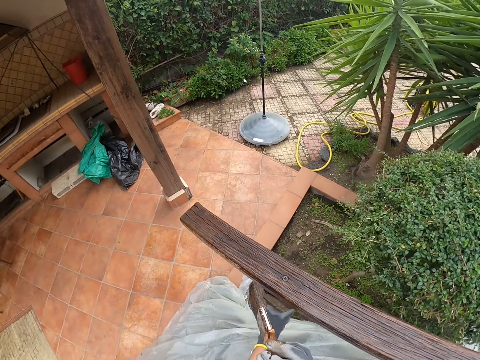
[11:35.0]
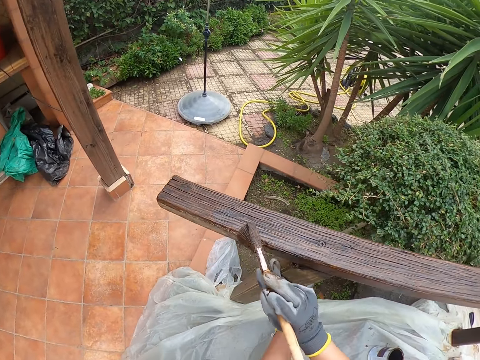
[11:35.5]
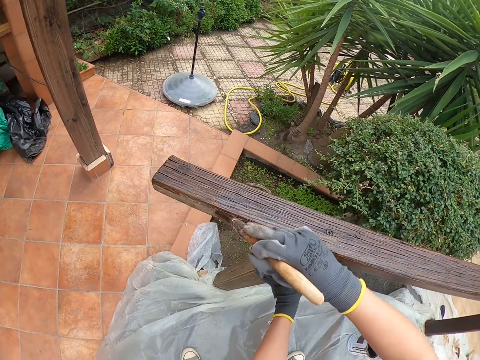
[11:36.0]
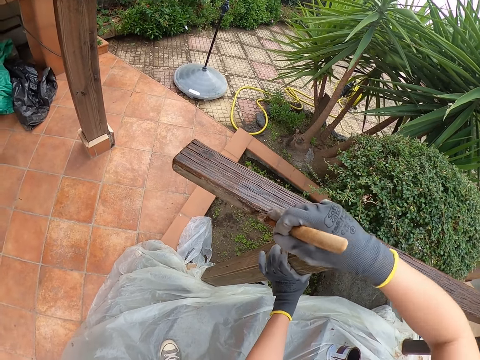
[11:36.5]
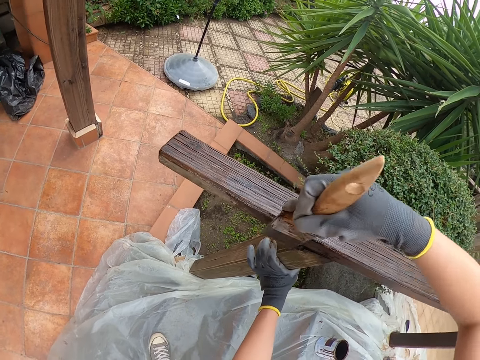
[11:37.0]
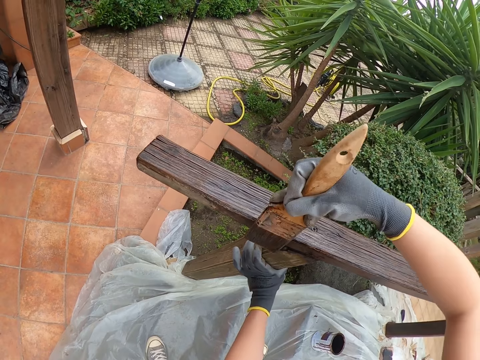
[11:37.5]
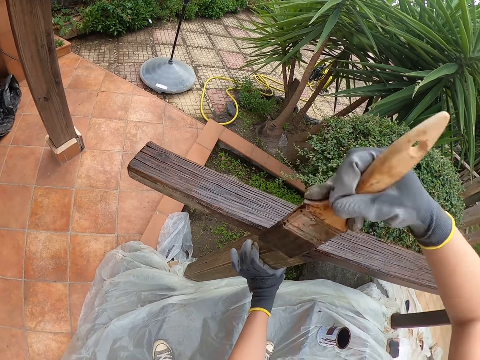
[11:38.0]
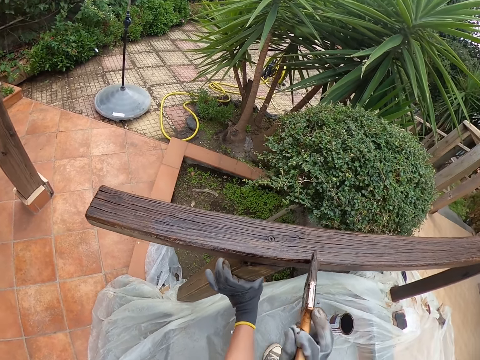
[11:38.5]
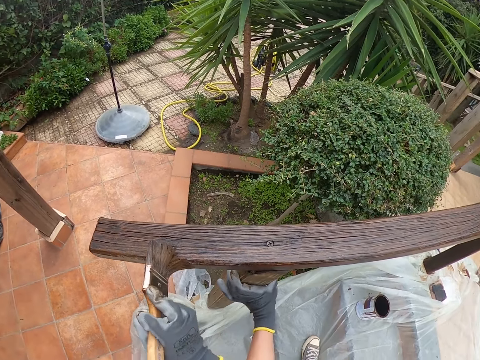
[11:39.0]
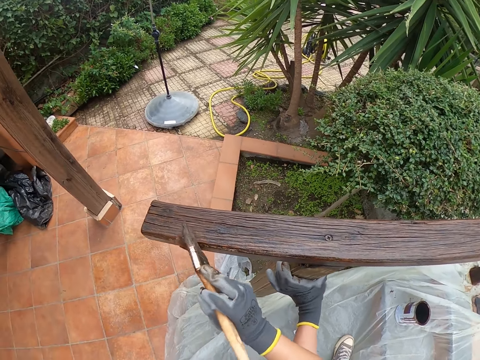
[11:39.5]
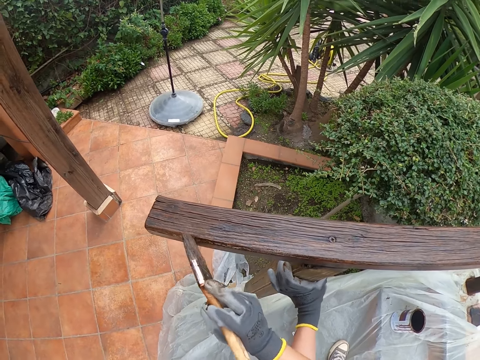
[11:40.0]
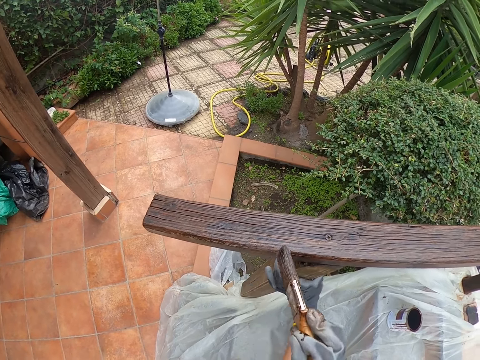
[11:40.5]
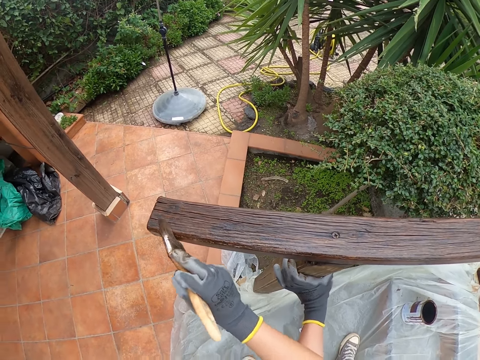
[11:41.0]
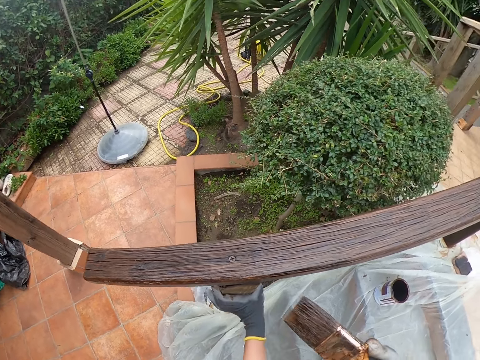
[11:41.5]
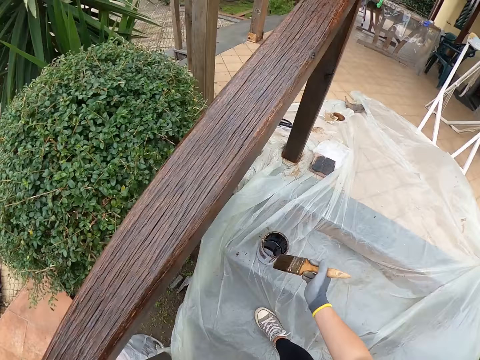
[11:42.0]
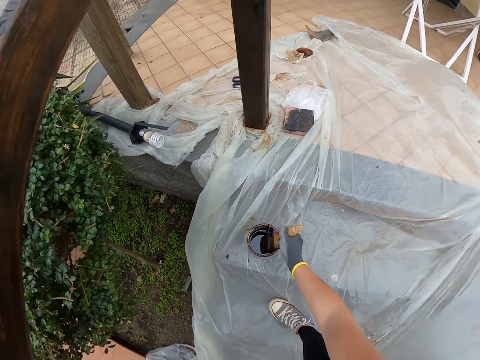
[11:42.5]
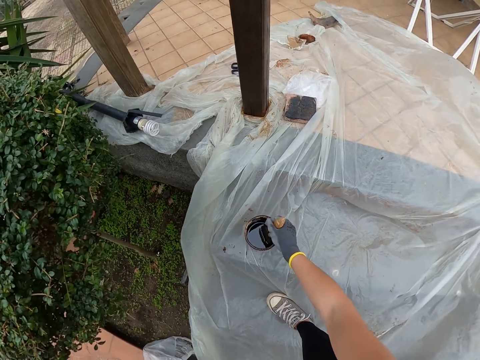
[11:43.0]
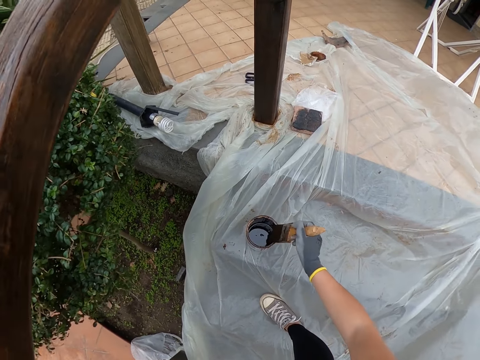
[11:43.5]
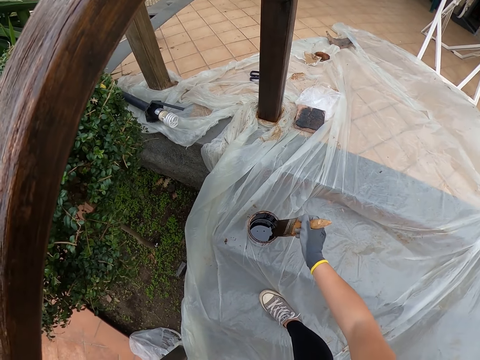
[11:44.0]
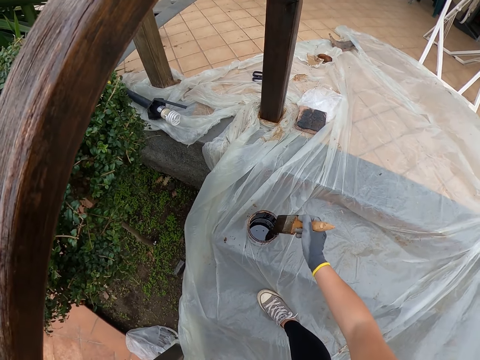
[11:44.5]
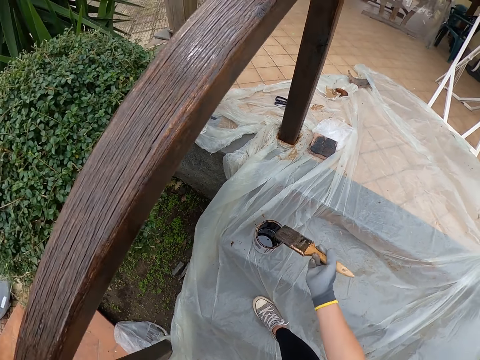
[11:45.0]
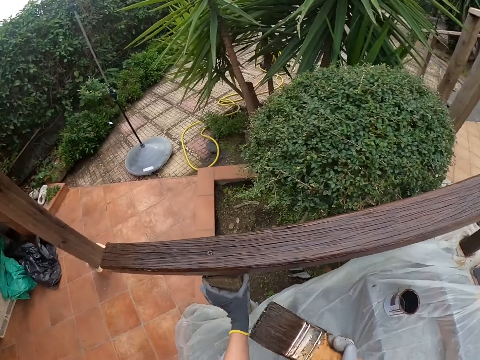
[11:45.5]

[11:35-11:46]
The camera wearer dips the paintbrush in the paint can or tin. They smear the paintbrush to the paint tin.

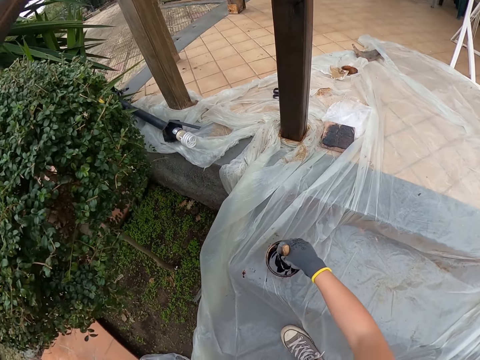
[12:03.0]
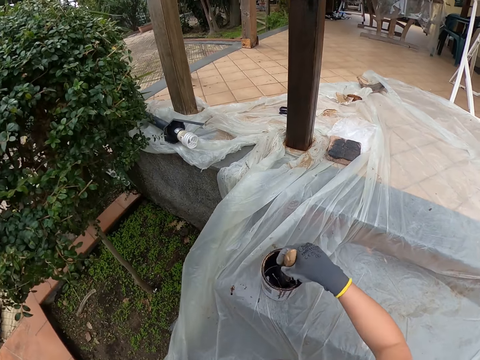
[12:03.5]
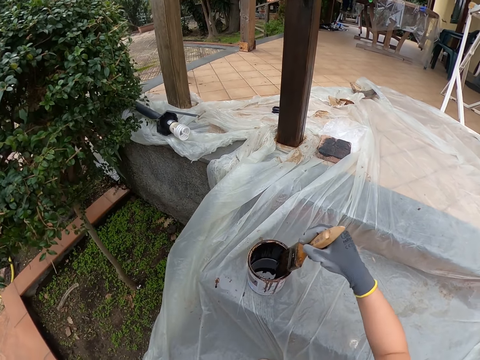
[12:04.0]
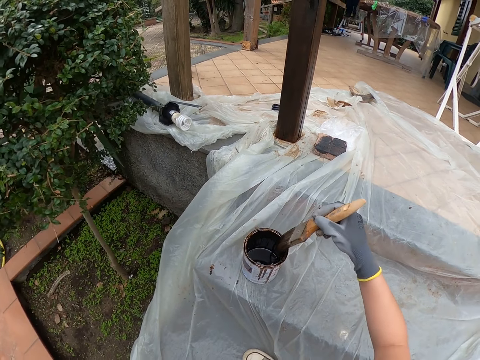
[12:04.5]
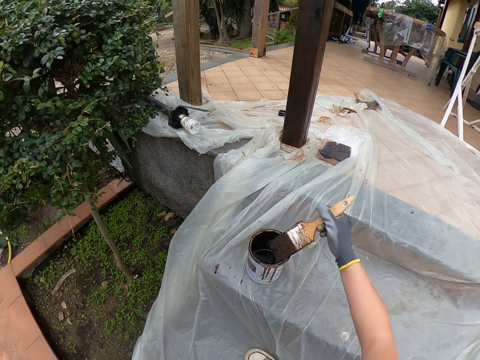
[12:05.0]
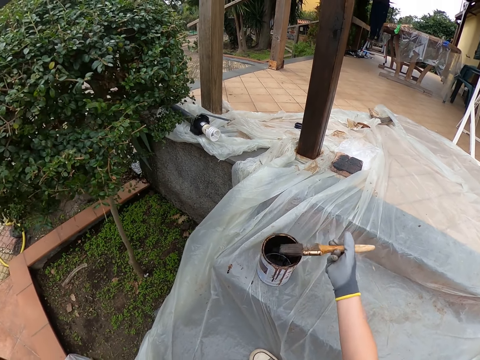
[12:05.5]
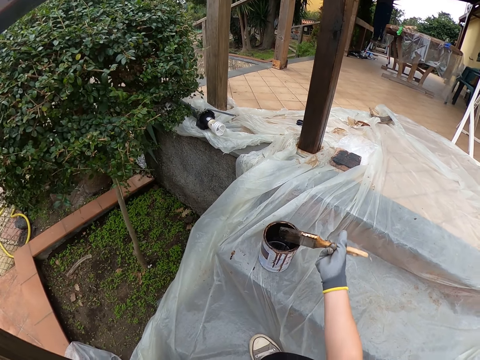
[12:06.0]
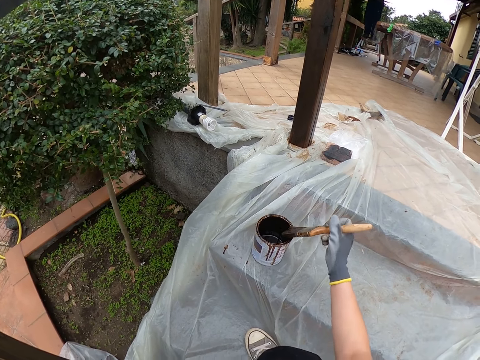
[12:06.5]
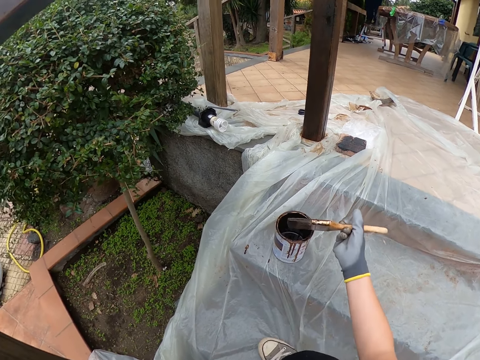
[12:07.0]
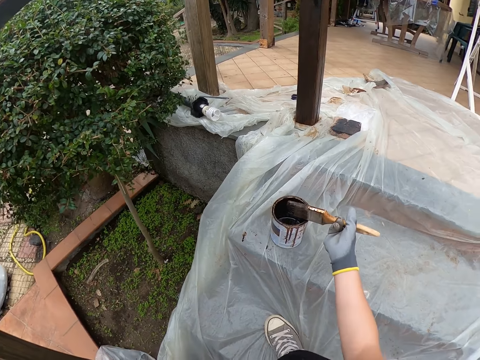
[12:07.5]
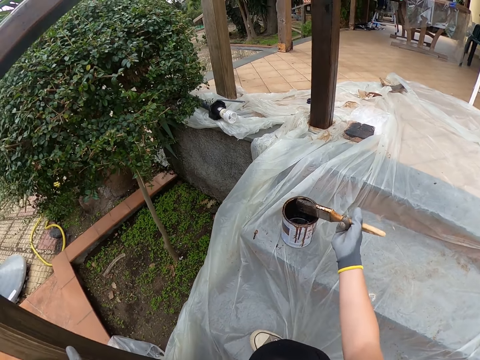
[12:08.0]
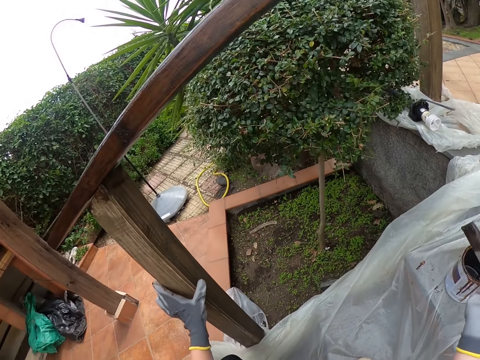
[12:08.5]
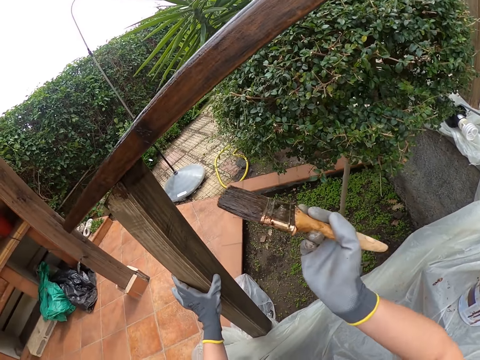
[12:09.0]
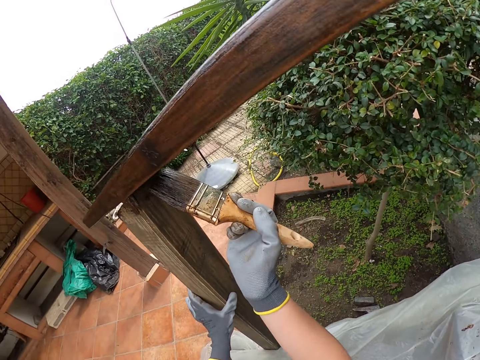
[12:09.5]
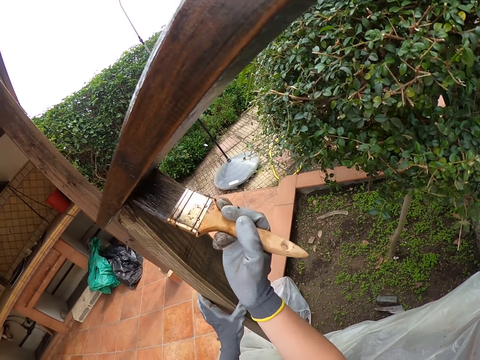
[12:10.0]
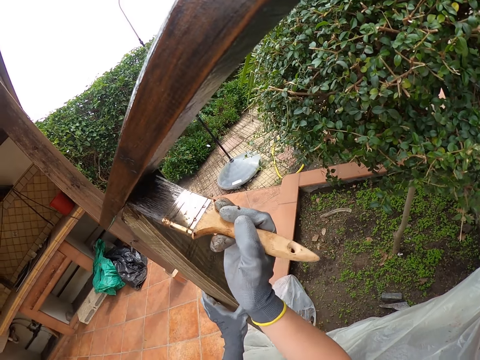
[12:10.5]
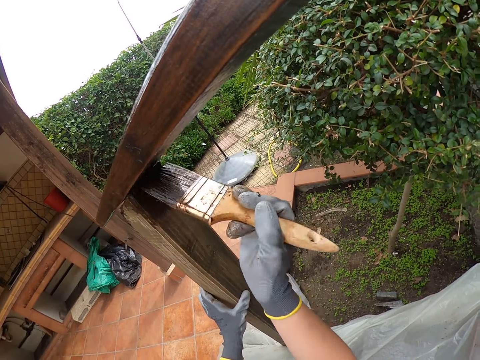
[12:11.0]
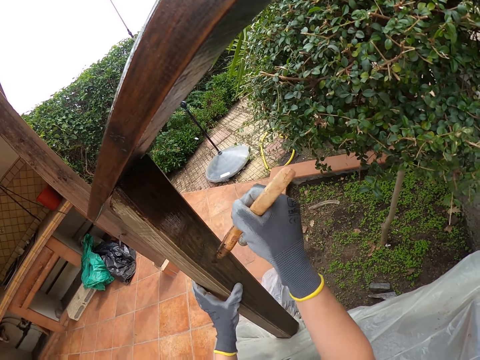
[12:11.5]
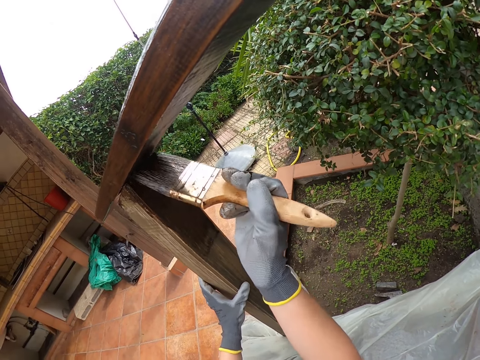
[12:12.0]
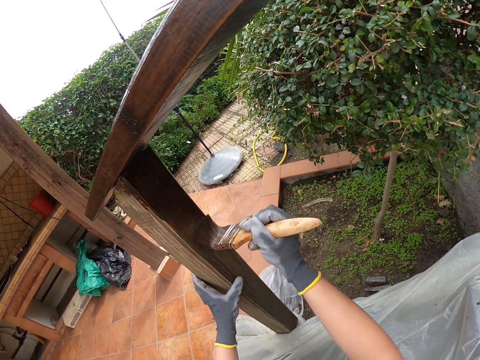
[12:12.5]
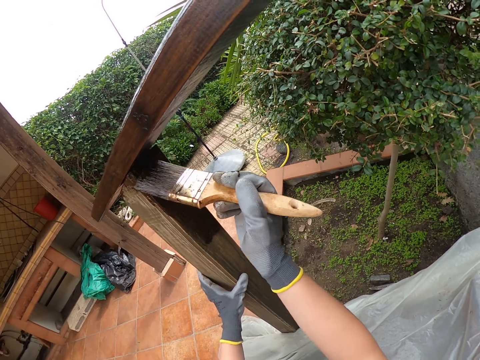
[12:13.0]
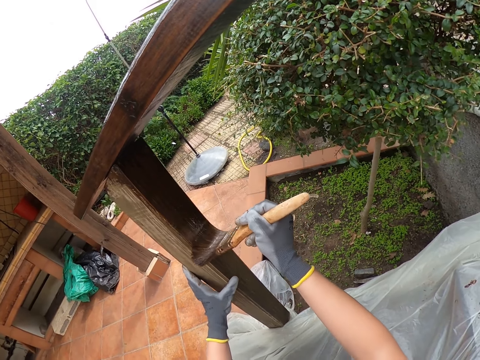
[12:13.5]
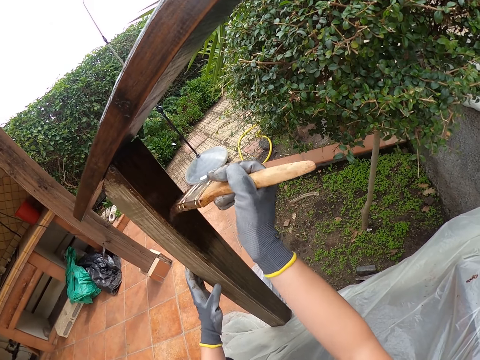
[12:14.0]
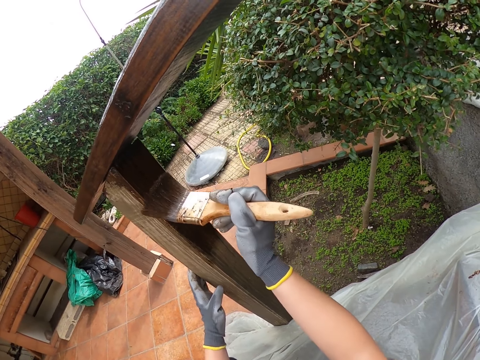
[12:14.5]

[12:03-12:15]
The camera wearer smears the paint brush to the paint tin. They paint the stairs rail.

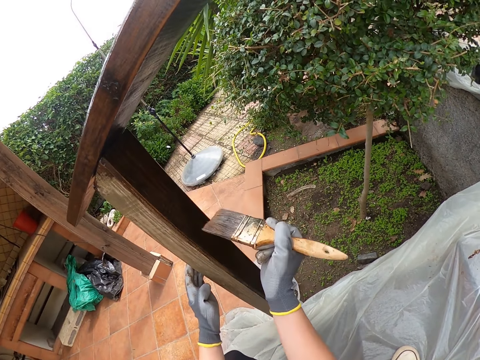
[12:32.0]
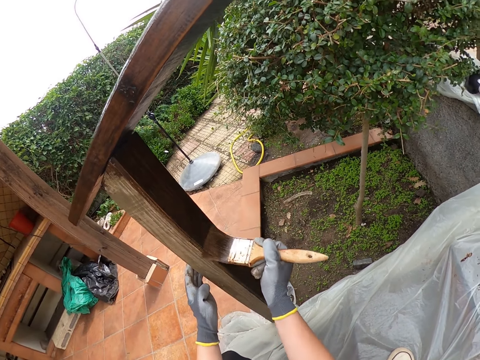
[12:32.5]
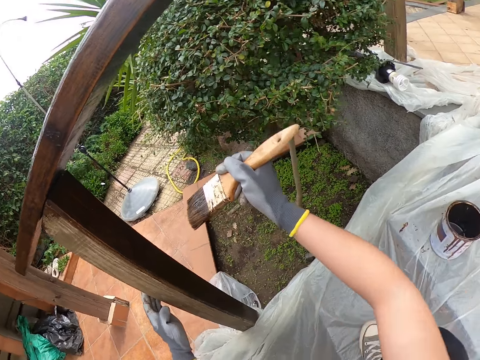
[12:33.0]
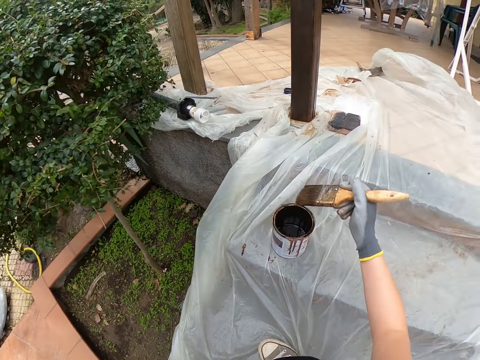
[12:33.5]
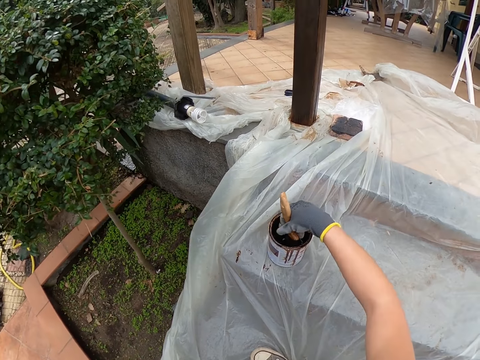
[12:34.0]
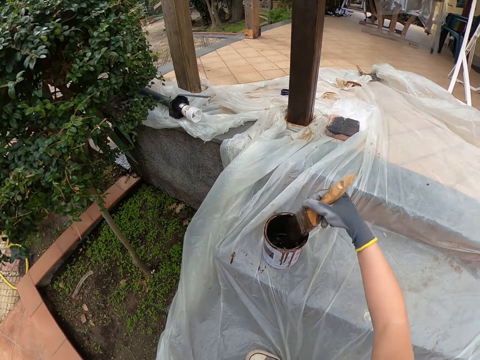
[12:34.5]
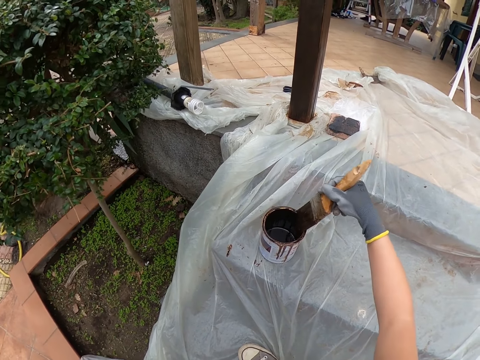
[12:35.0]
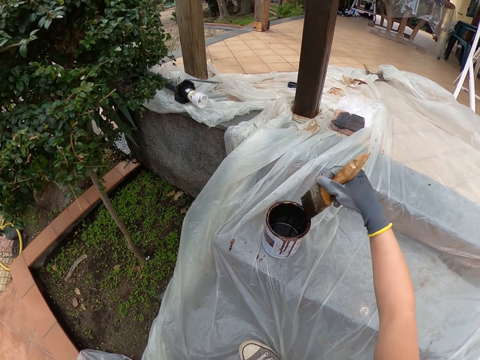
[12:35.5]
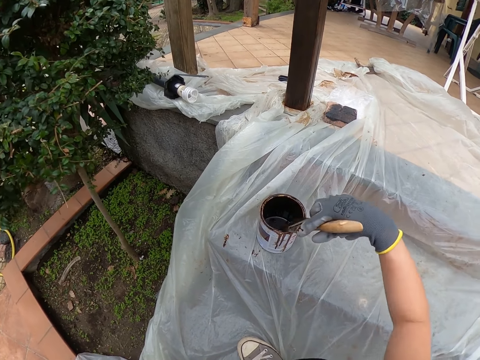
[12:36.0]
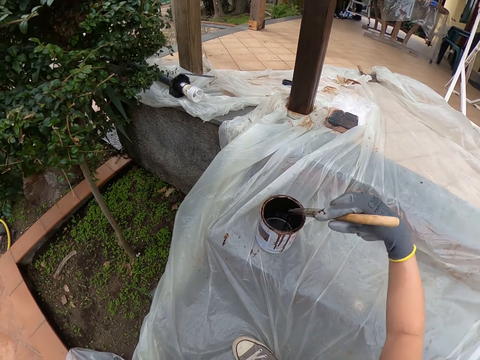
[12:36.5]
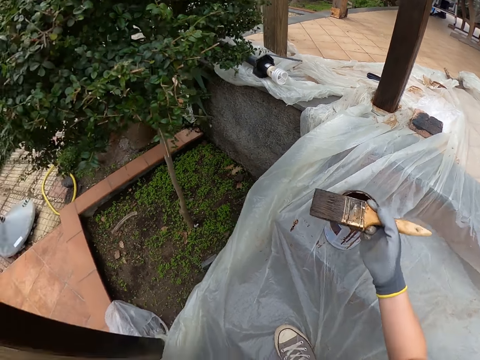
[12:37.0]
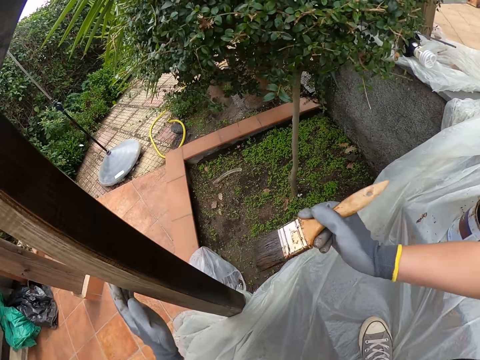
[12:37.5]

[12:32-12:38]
The camera wearer dips the paintbrush in the paint can. They smear the paint brush to the paint tin.
